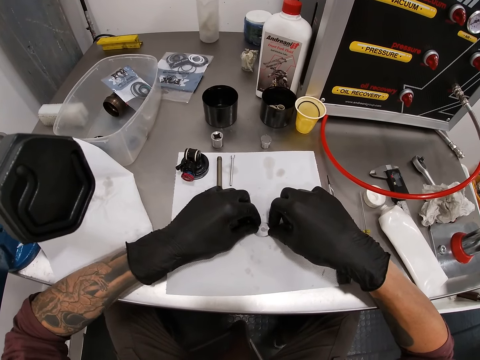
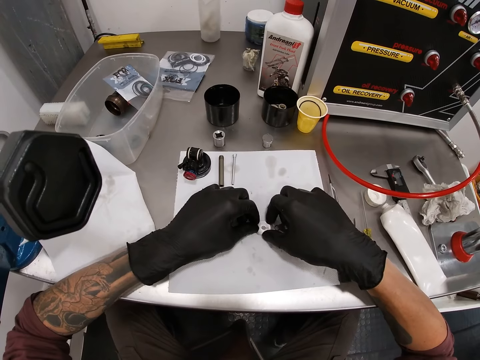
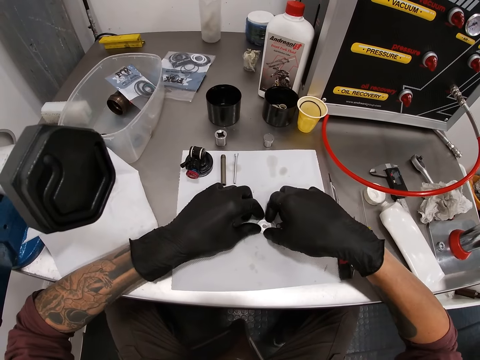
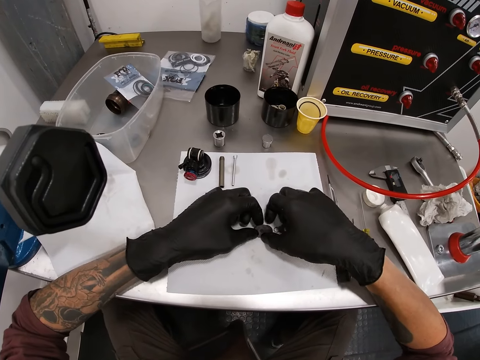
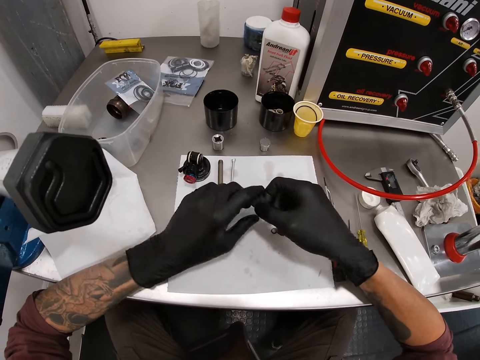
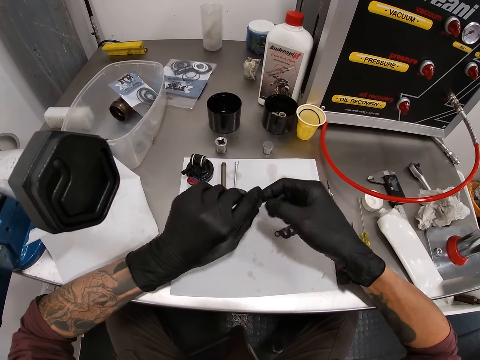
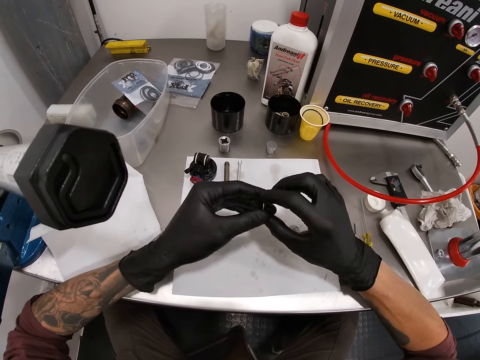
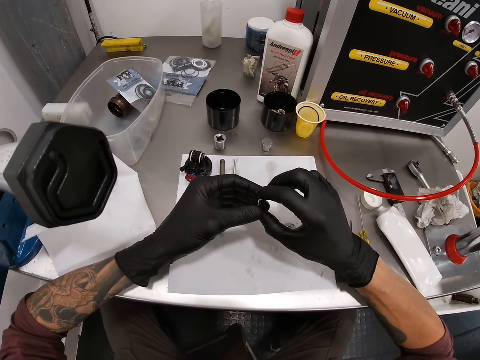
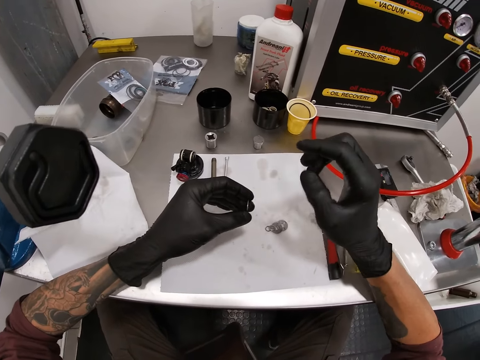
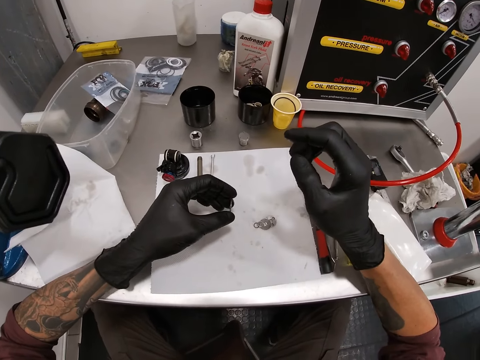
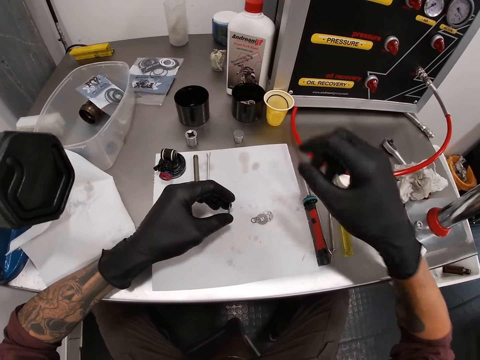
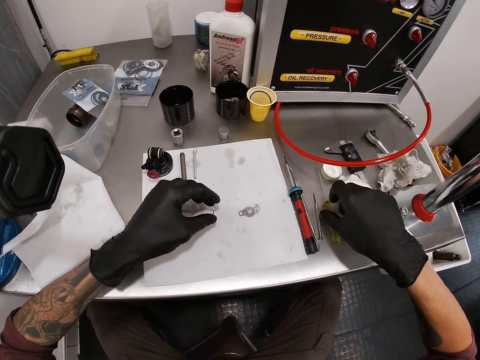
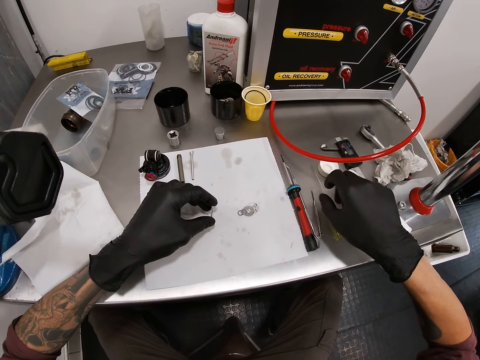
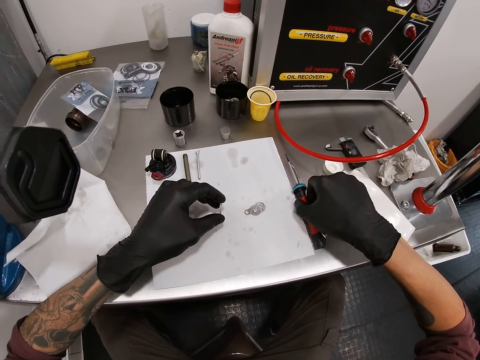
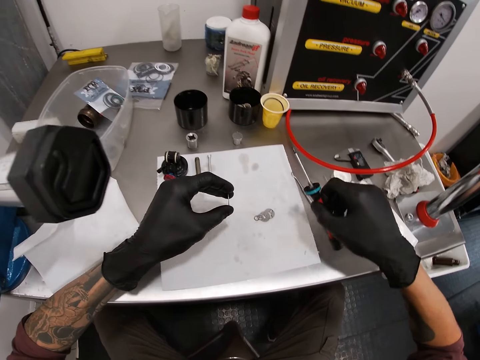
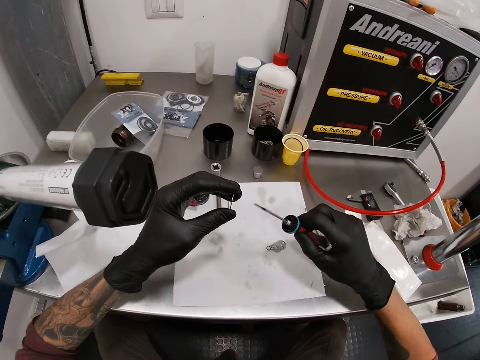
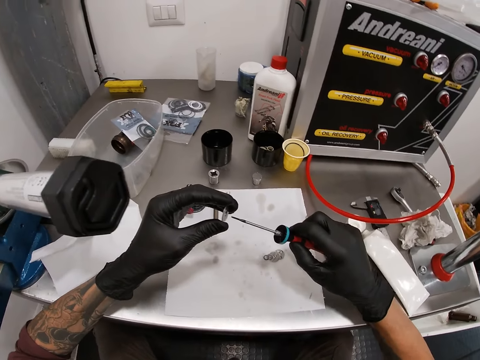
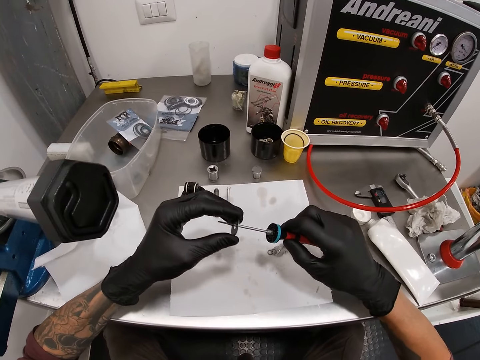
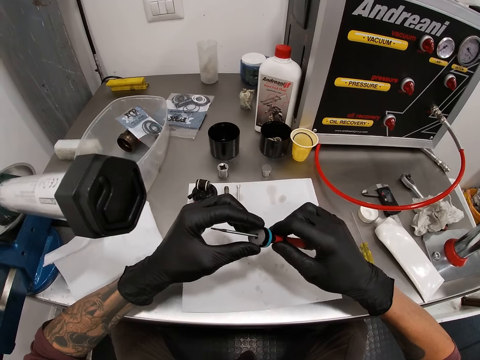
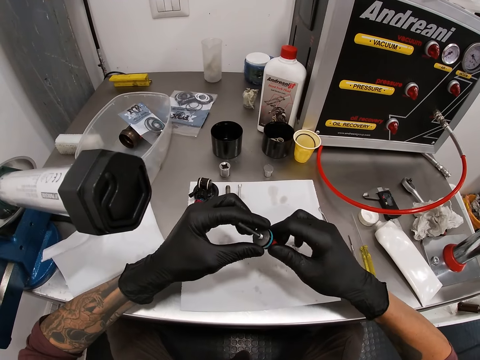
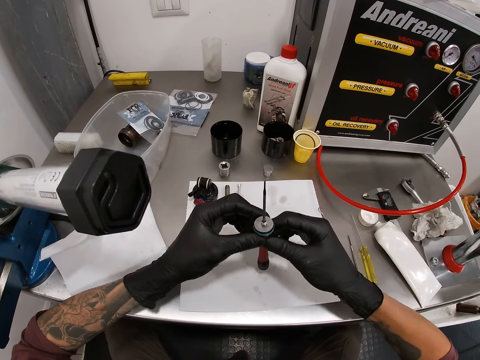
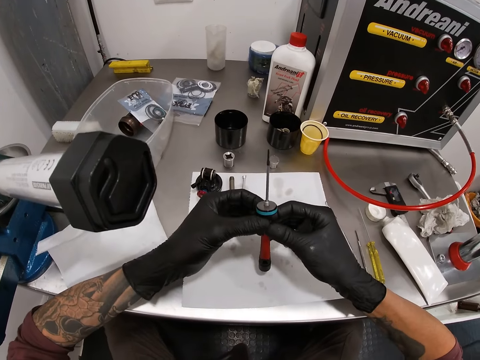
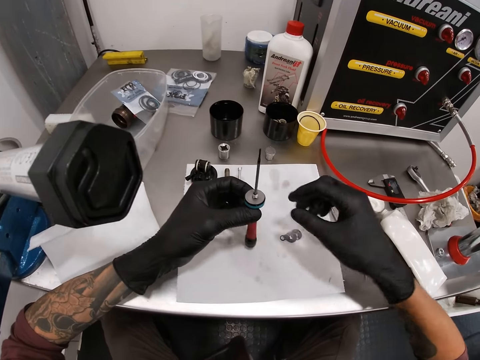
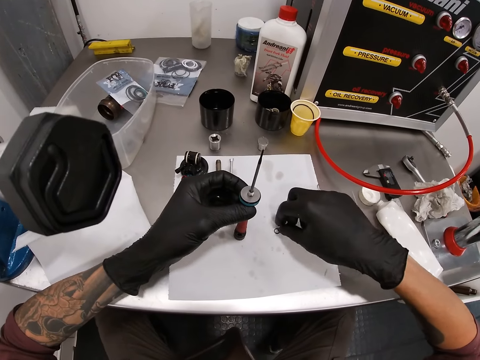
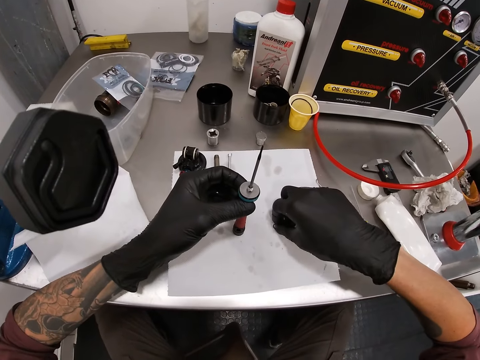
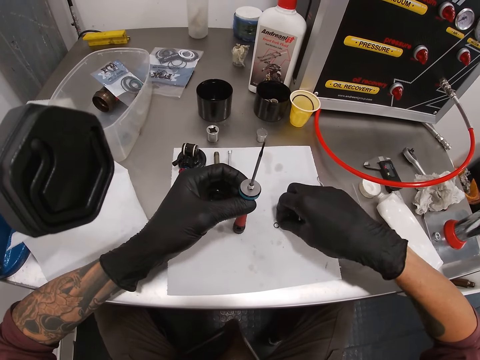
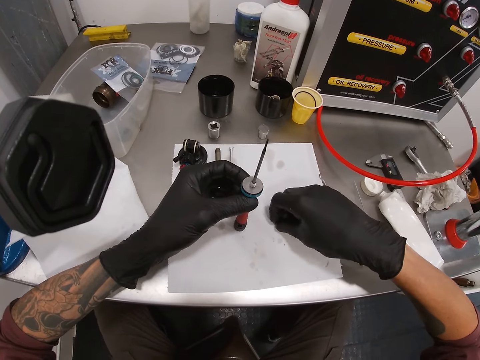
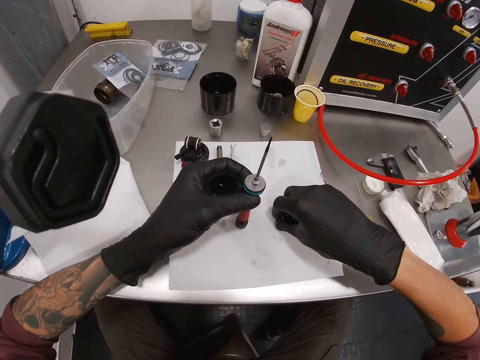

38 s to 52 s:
The camera wearer picks up a screwdriver on the table with his right gloved hand. He inserts the ring metals in the screwdriver with his left gloved hand. He holds the screwdriver with his left gloved hand. He picks some ring metals from the table with his right gloved hand.

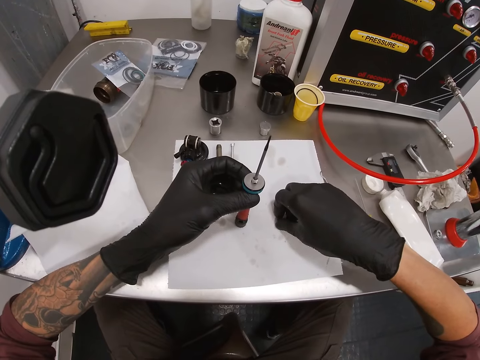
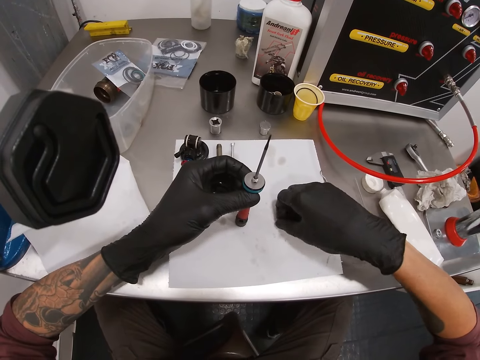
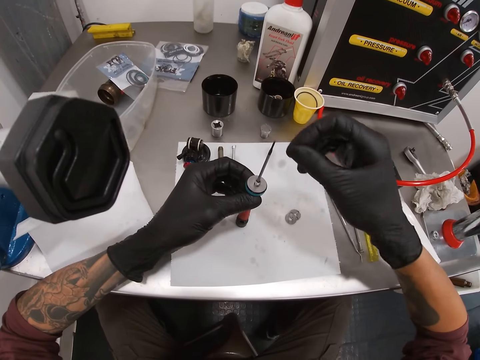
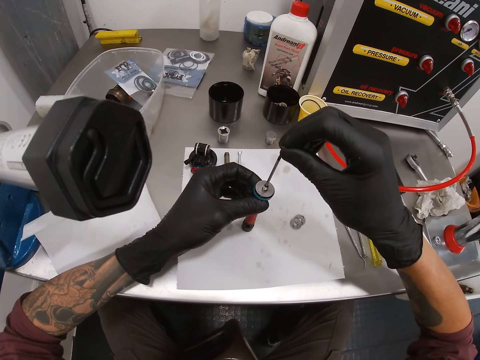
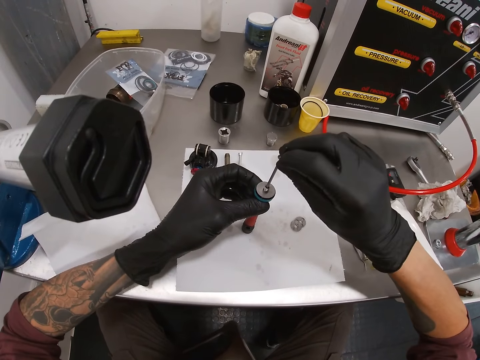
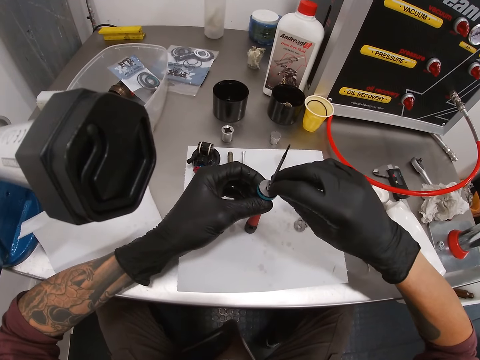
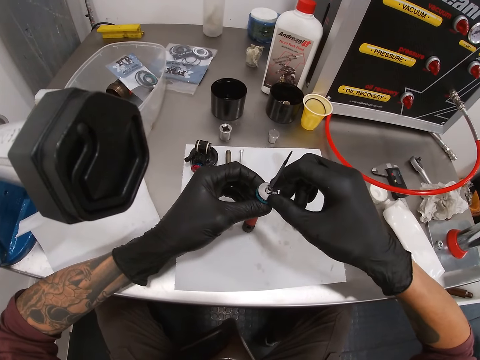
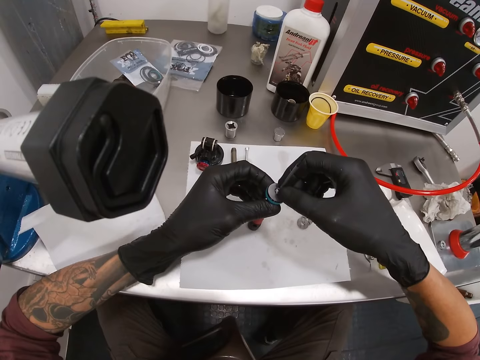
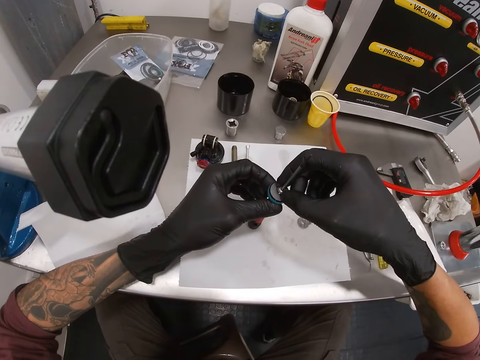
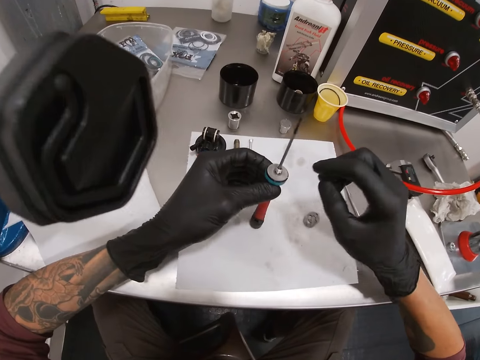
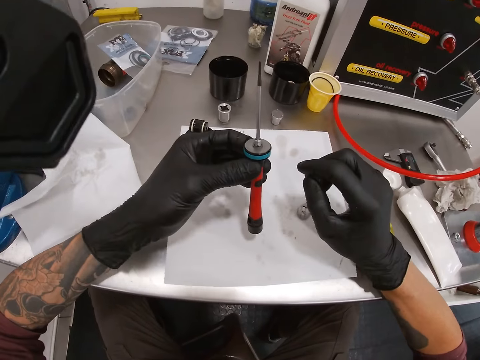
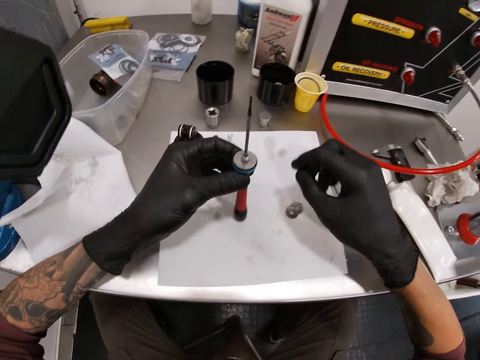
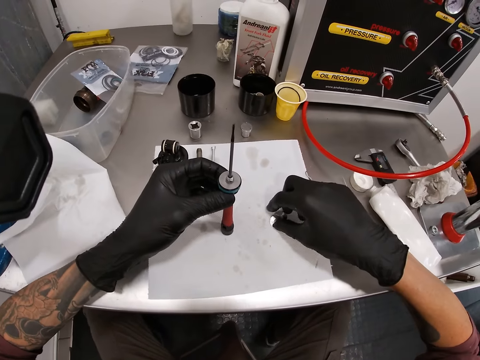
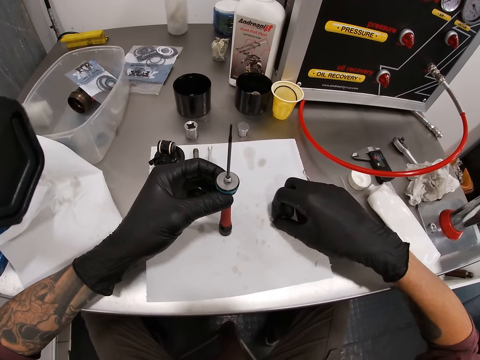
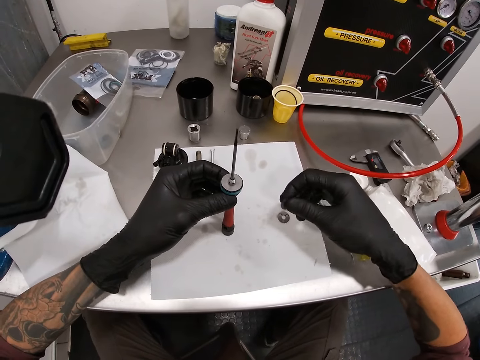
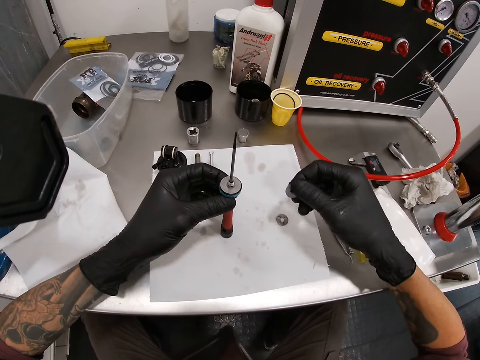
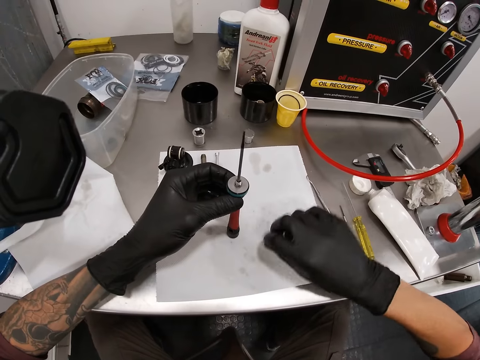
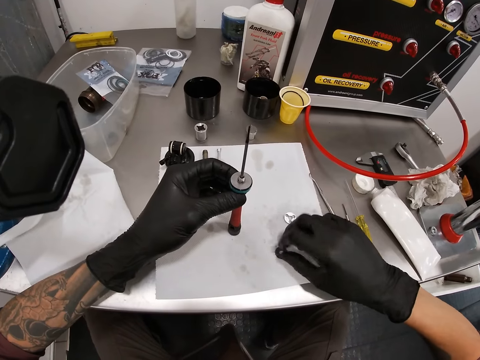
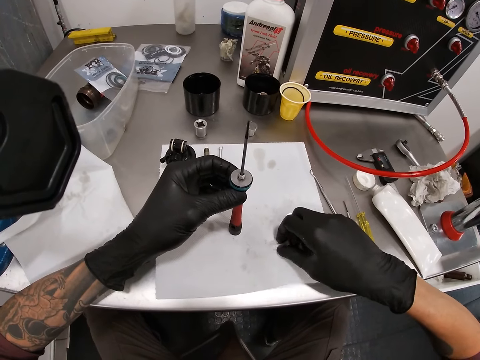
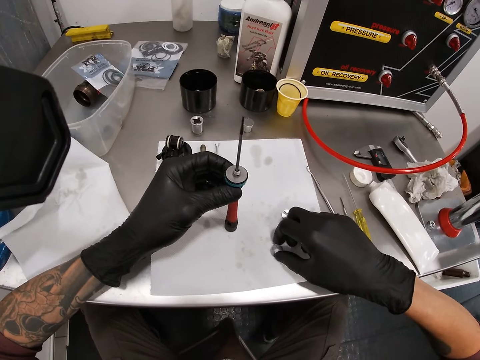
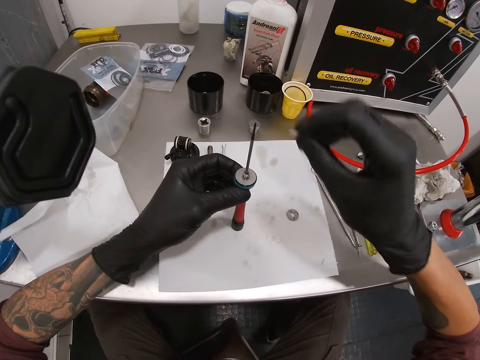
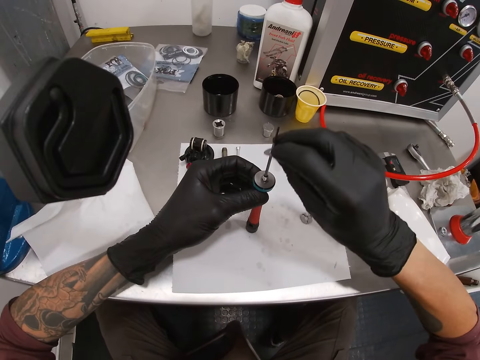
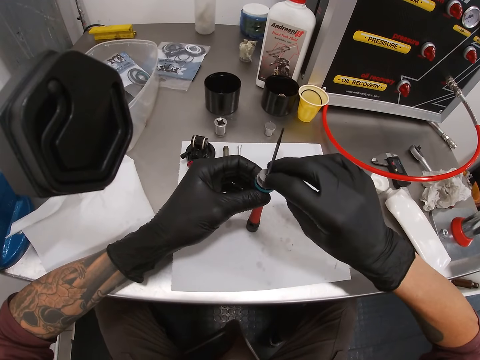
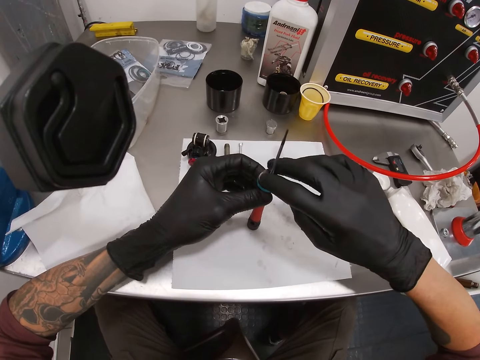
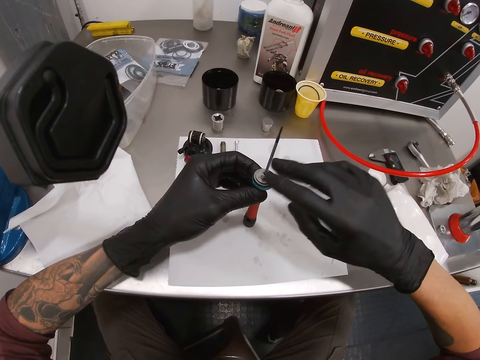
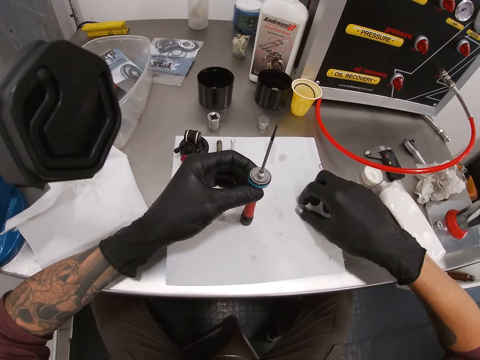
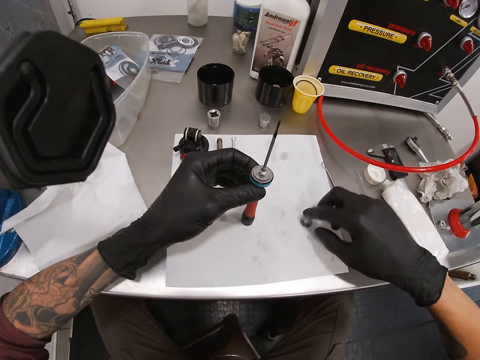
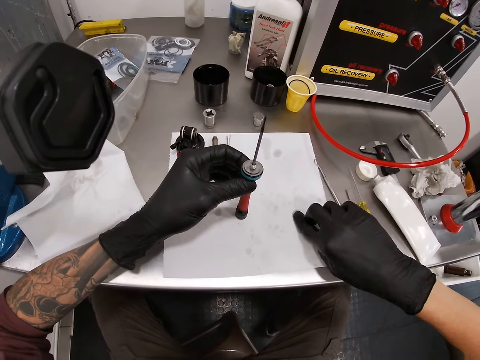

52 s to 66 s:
The camera wearer inserts the ring metals in the screwdriver with his right gloved hand. He picks a ring metal from the table with his right gloved hand. He inserts the ring metal in the screwdriver with his right gloved hand. He picks a ring metal from the table with his right gloved hand.
